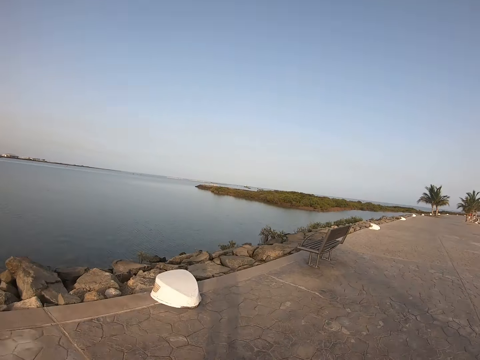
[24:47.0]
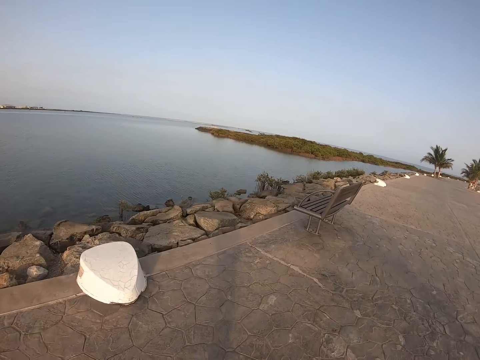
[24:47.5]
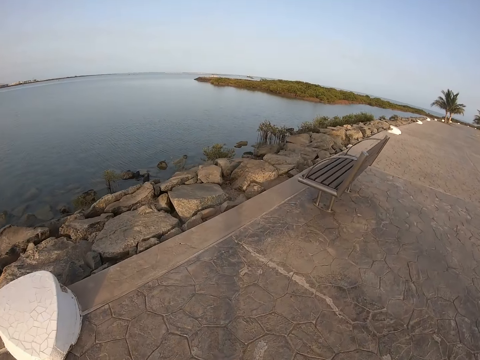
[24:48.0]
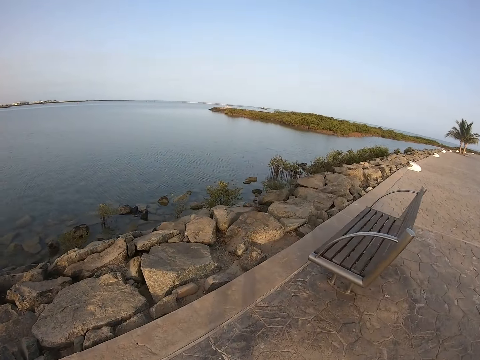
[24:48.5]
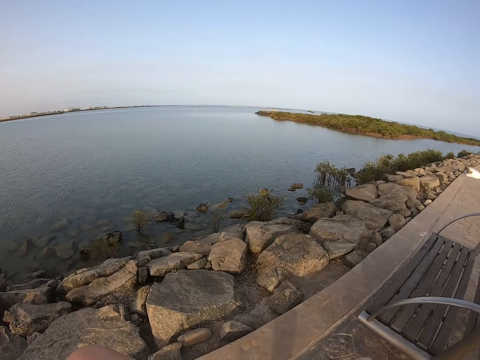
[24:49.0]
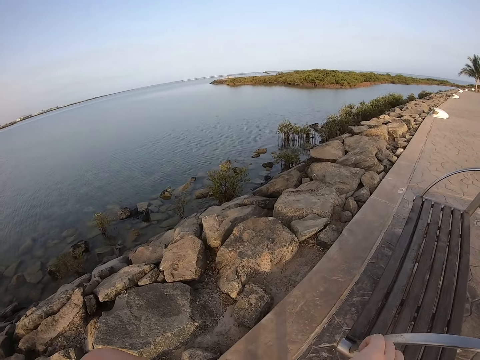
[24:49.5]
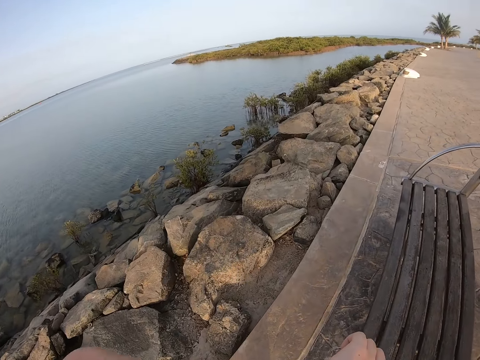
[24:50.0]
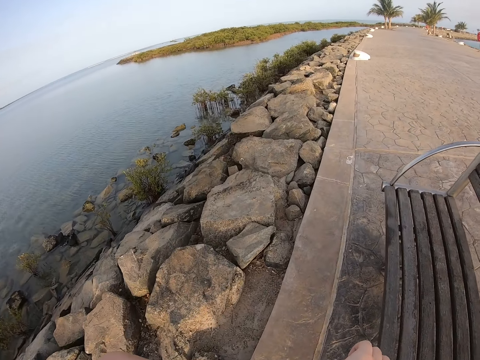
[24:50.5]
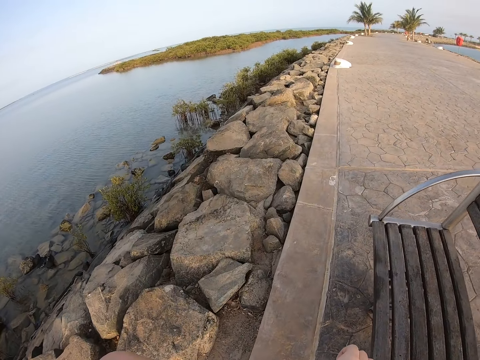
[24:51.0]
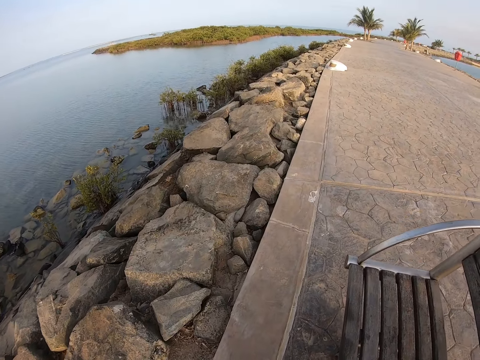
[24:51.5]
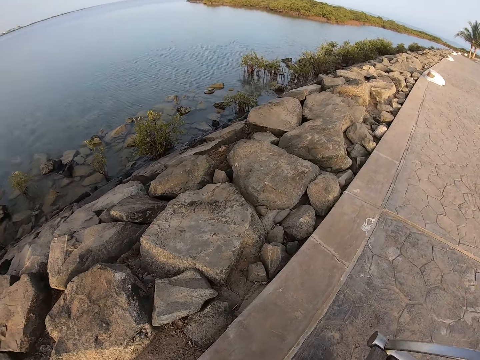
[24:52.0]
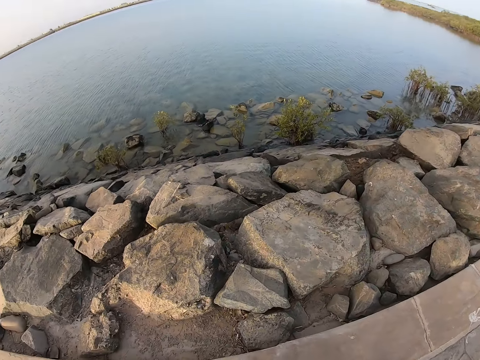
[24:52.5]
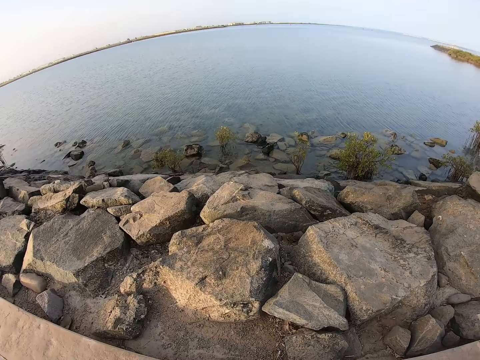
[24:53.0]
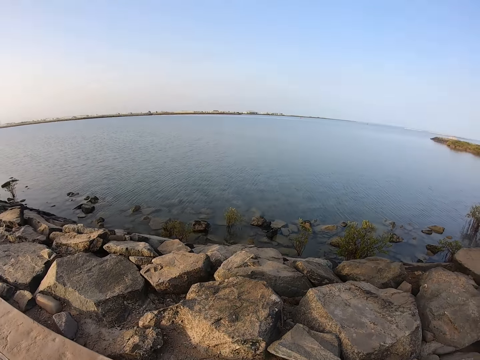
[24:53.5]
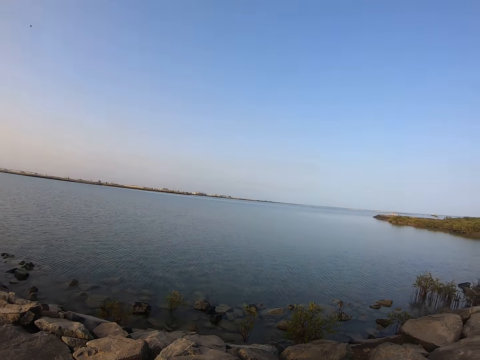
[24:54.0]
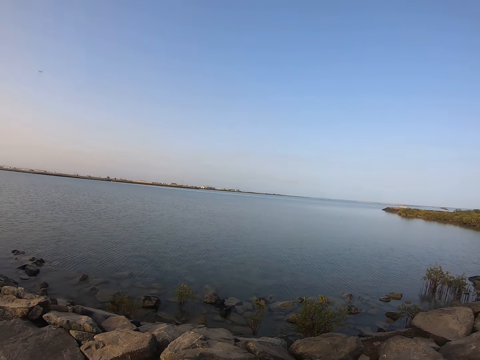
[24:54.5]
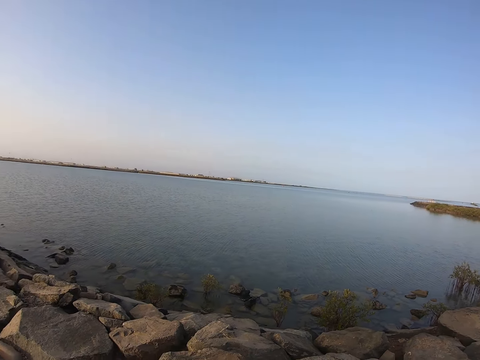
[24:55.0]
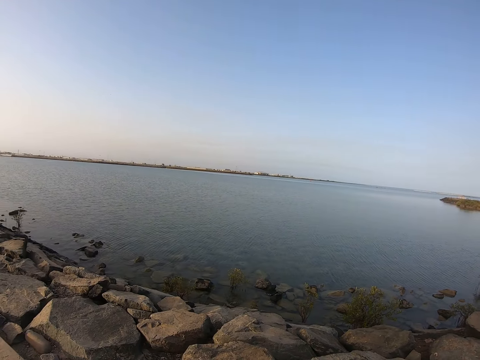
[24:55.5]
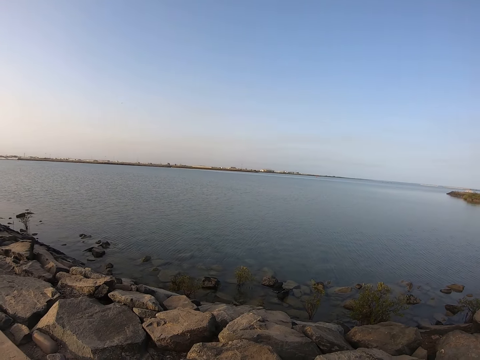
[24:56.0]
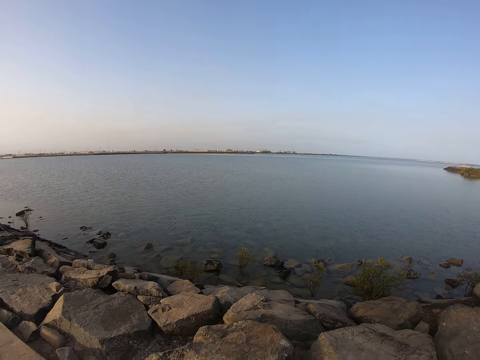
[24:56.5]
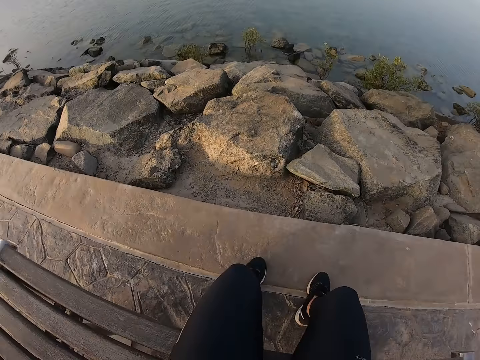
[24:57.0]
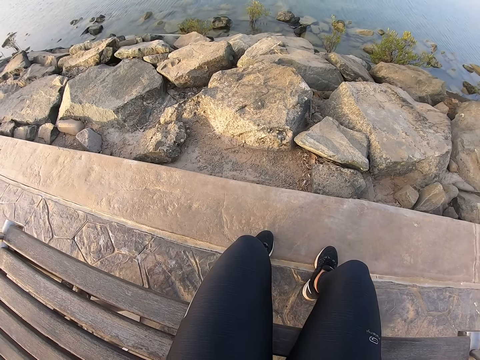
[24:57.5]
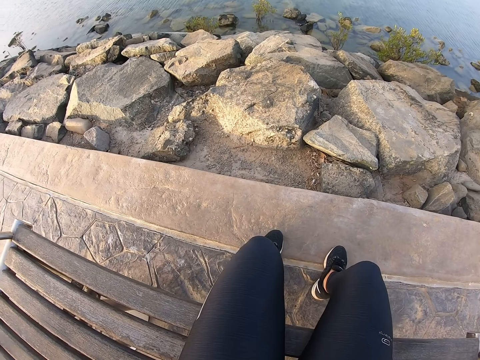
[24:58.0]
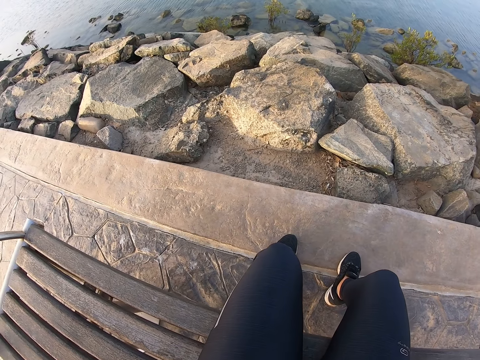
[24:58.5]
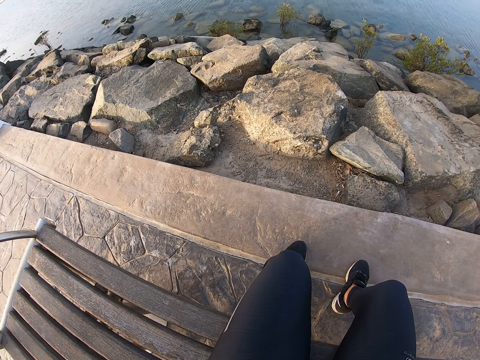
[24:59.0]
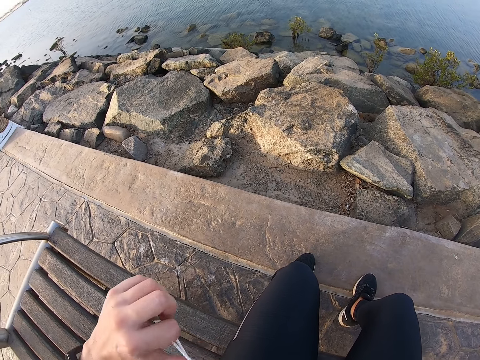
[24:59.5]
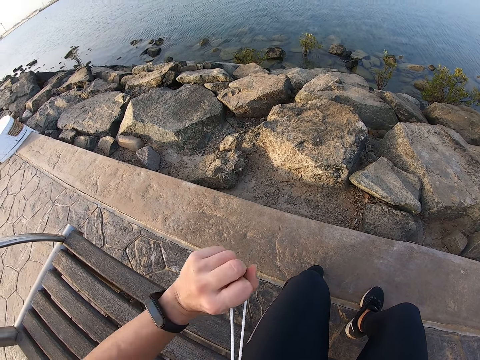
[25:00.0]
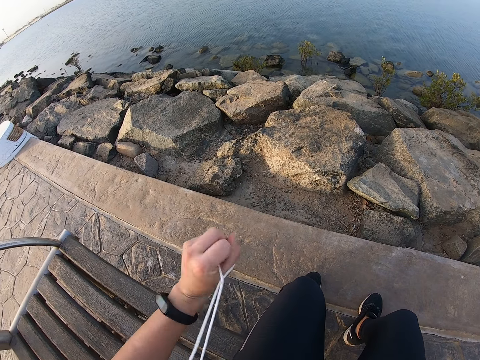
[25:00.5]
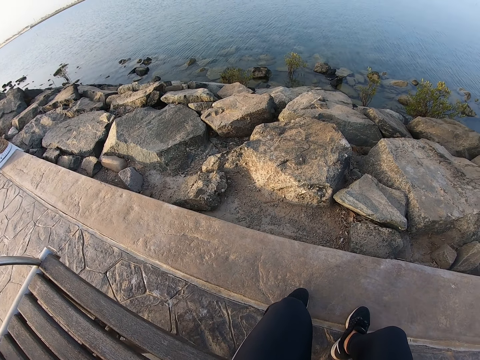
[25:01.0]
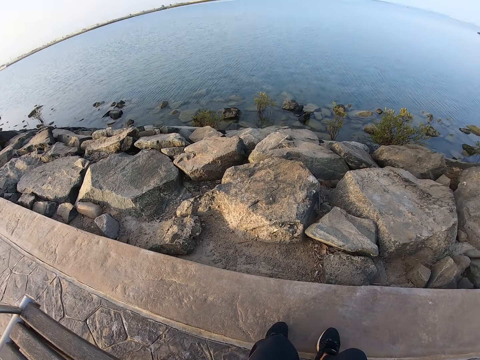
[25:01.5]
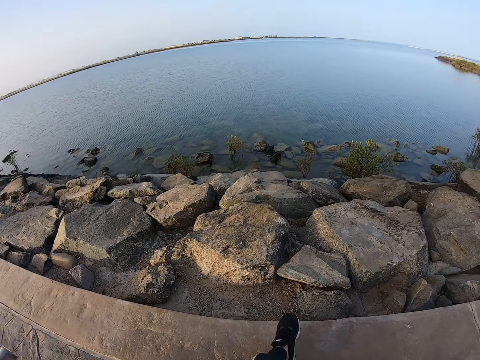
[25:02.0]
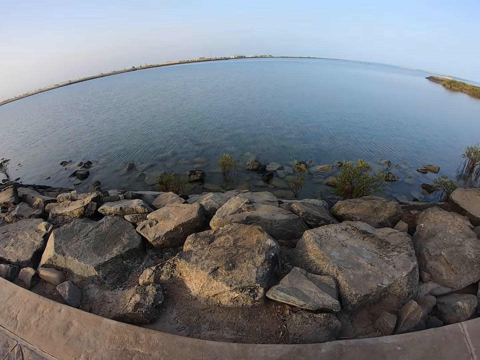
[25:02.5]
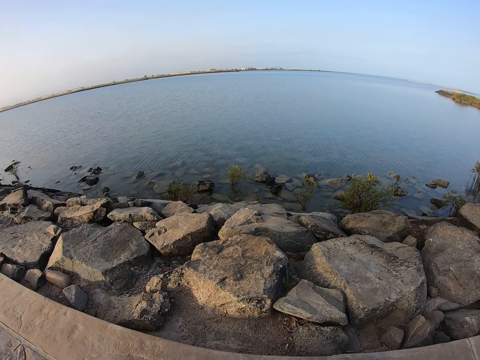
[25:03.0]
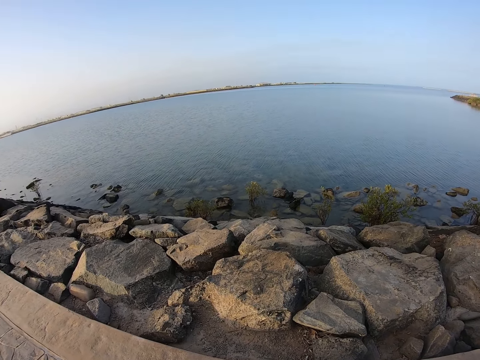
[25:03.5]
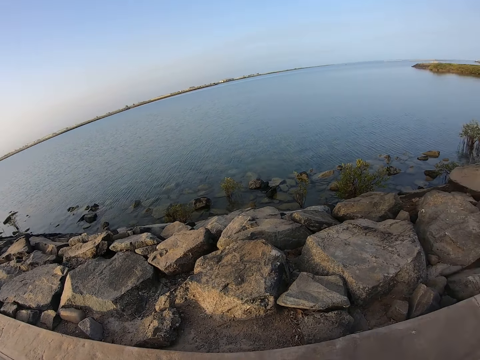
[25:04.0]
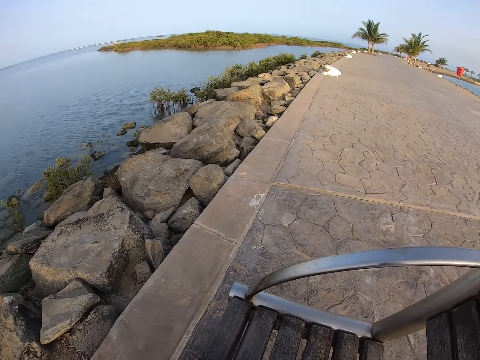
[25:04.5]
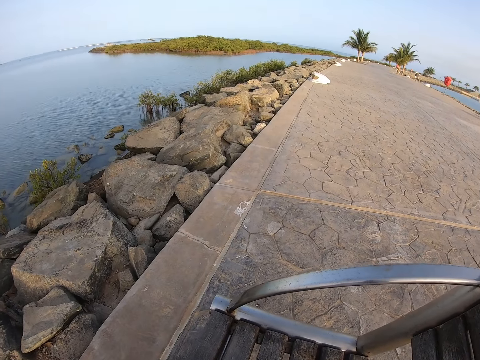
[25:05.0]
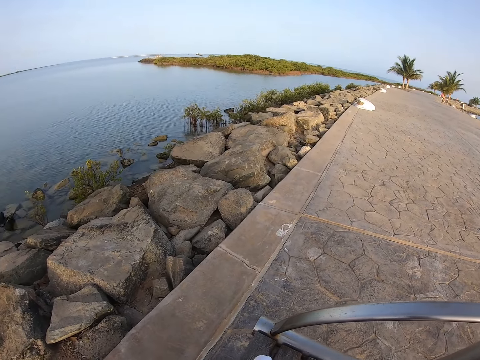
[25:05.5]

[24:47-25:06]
The camera wearer slows down. She looks at her watch. She stops jogging. She walks near a resting chair. She sits on the chair. She looks around the lake. She looks at her legs. She moves a hand. She removes her backpack. She moves a leg. She folds her legs. She looks around the lake.

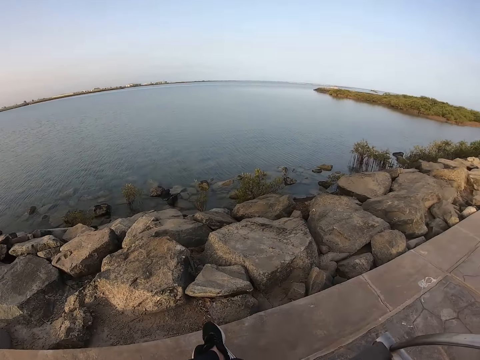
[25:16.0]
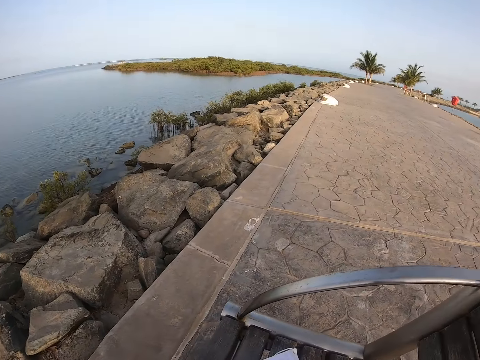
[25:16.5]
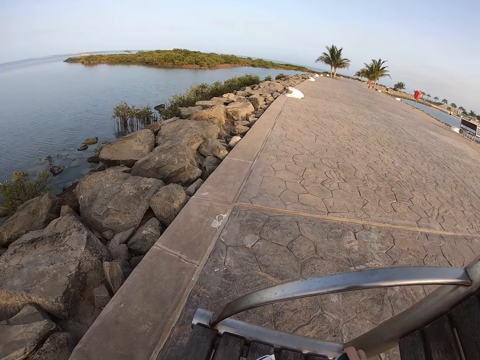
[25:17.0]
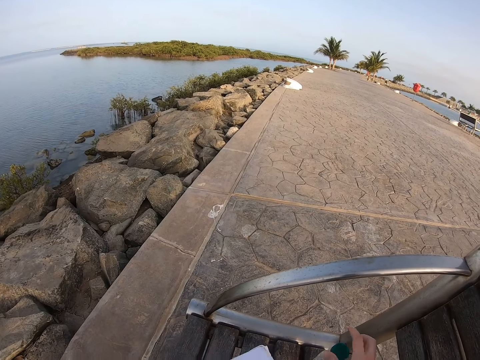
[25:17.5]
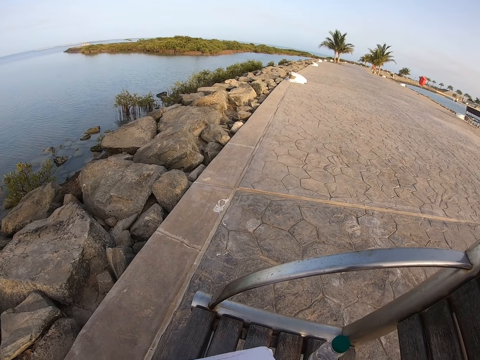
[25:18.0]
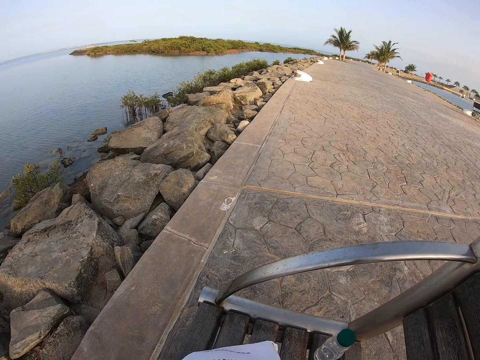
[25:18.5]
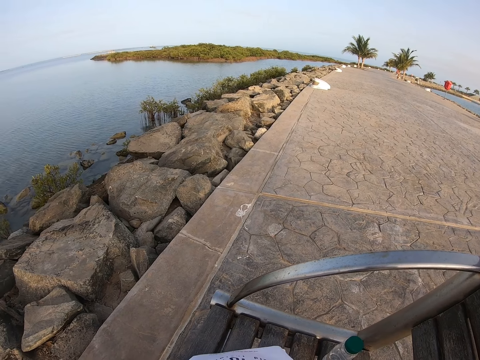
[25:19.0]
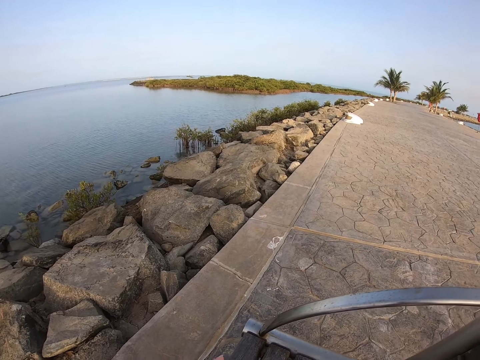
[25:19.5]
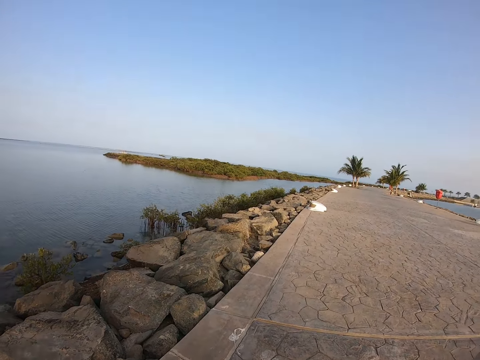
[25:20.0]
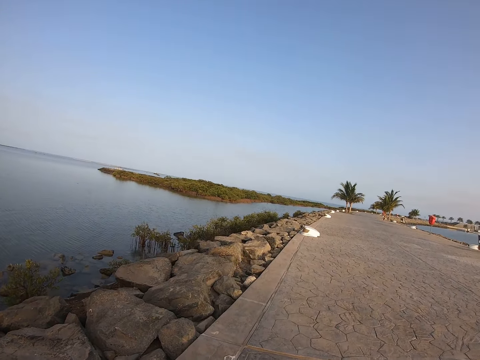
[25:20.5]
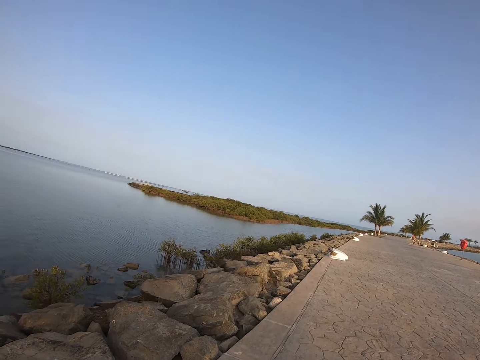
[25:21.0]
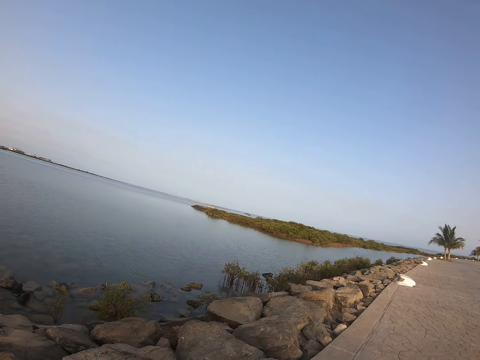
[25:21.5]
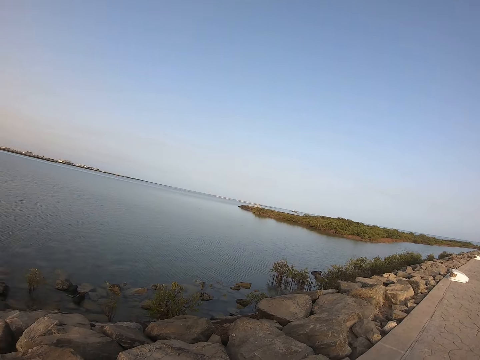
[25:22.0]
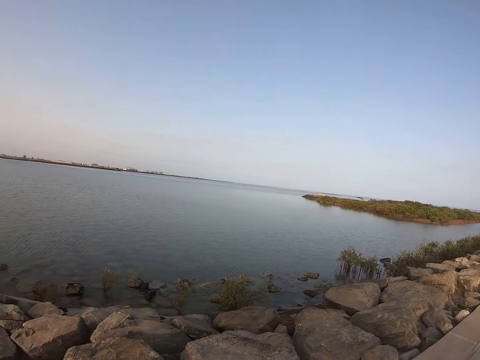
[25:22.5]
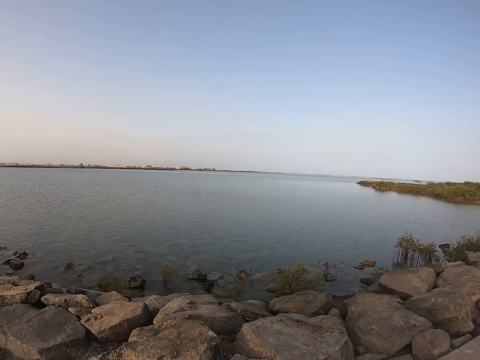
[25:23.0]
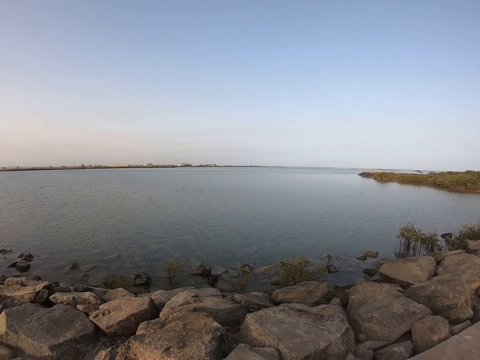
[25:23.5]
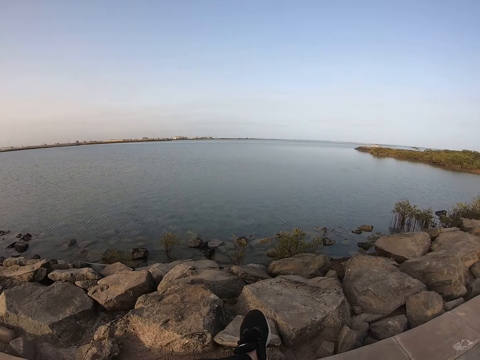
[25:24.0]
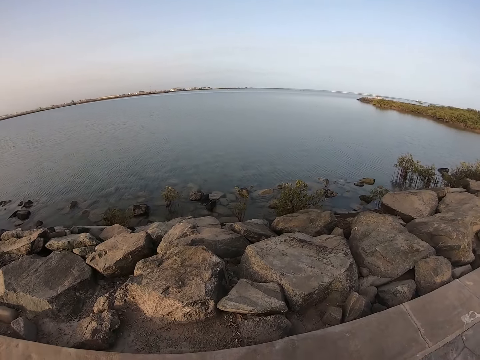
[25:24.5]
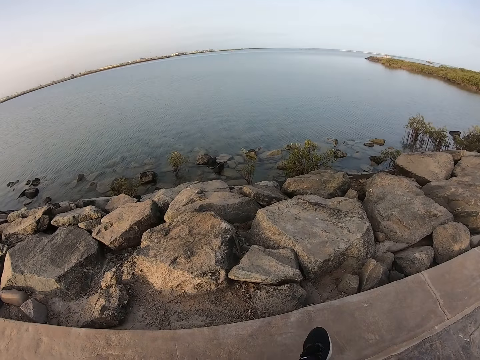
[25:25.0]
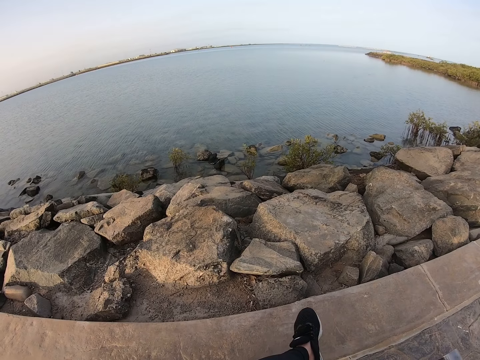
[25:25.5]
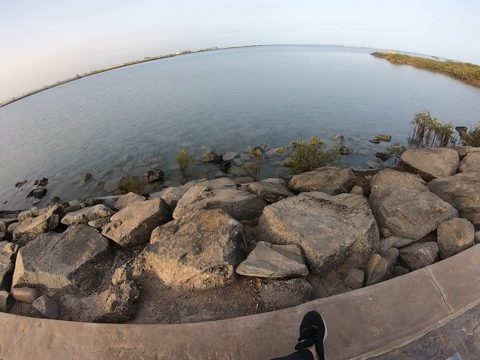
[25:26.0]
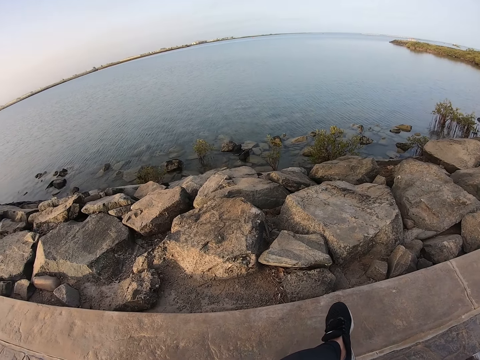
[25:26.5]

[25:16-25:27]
The camera wearer places a water bottle on the chair. She looks around the lake. She moves a leg. She folds her legs.
